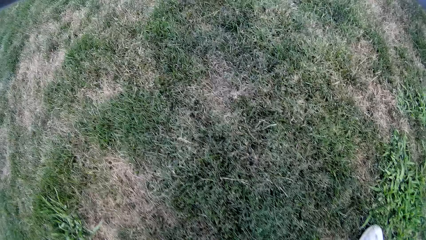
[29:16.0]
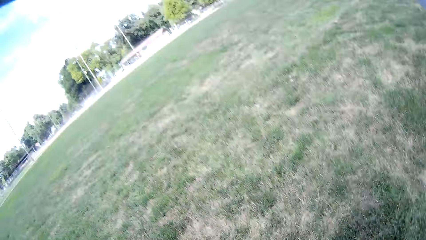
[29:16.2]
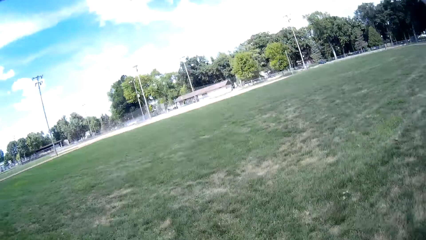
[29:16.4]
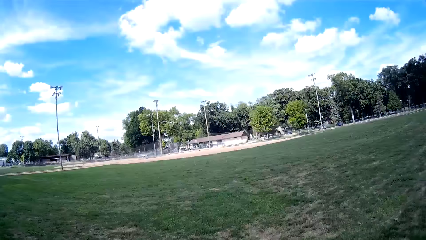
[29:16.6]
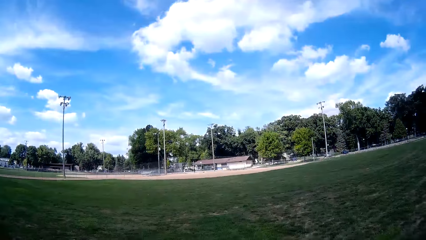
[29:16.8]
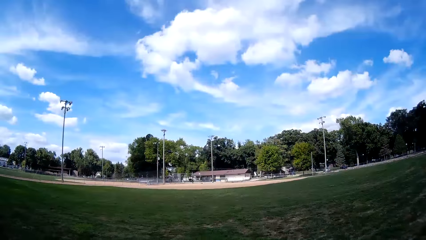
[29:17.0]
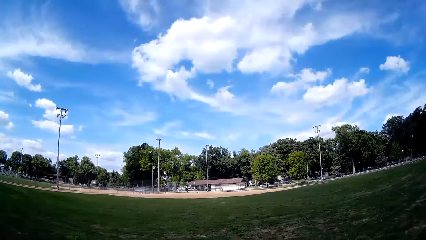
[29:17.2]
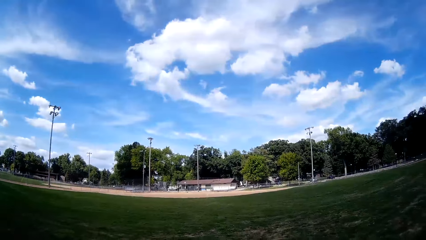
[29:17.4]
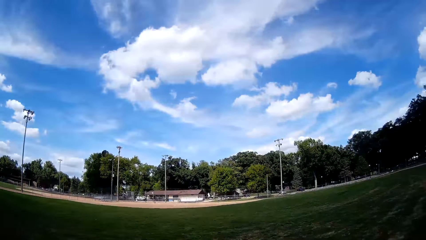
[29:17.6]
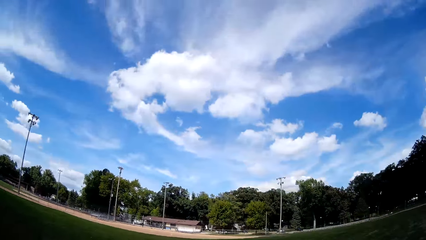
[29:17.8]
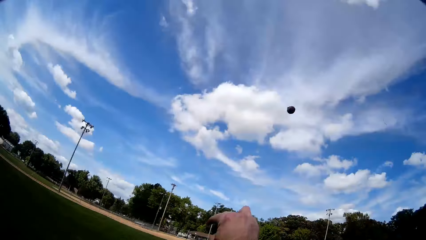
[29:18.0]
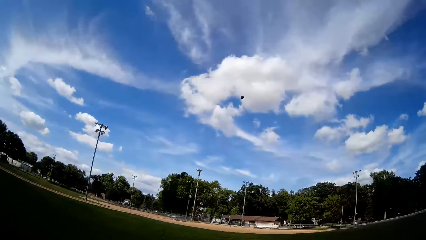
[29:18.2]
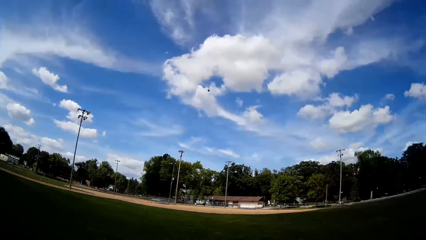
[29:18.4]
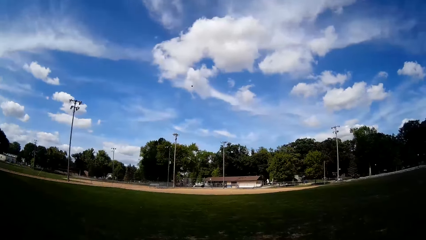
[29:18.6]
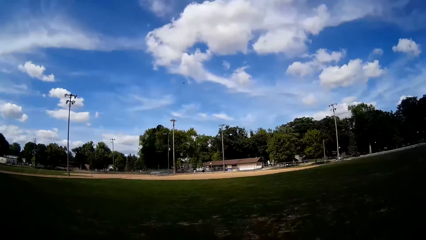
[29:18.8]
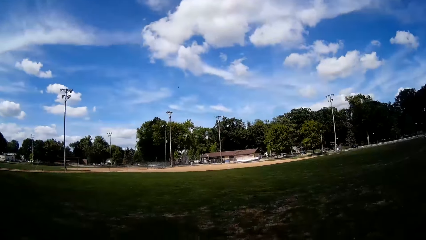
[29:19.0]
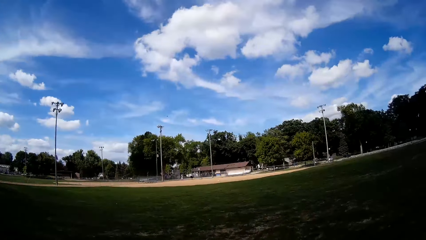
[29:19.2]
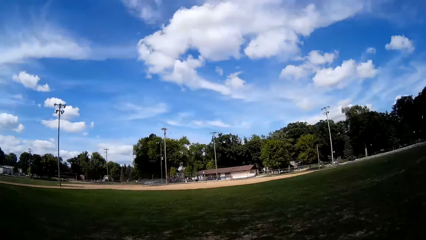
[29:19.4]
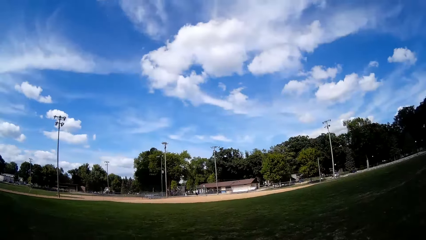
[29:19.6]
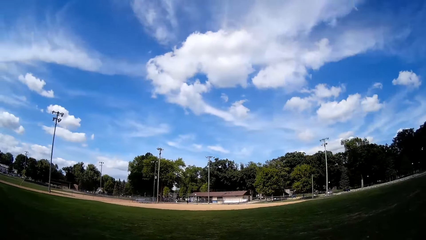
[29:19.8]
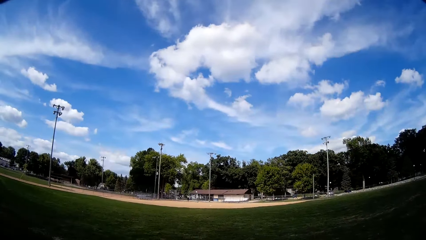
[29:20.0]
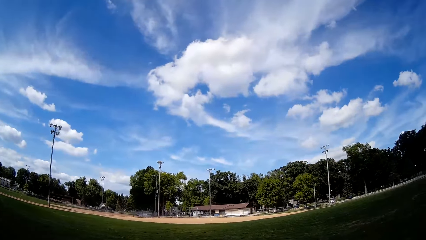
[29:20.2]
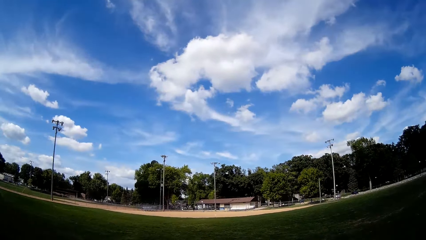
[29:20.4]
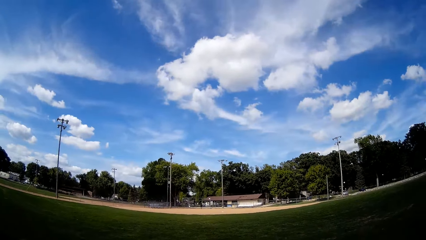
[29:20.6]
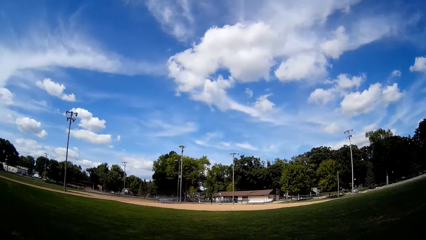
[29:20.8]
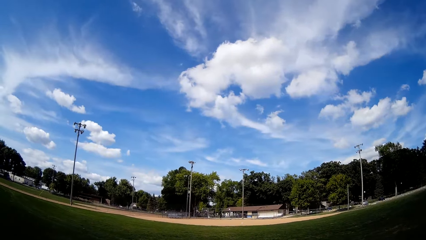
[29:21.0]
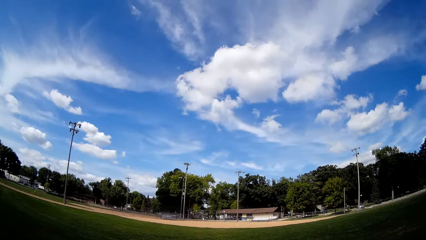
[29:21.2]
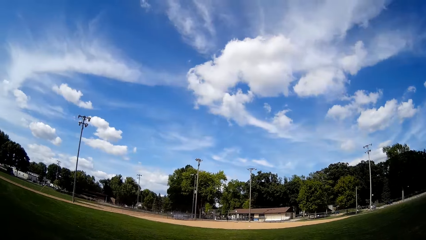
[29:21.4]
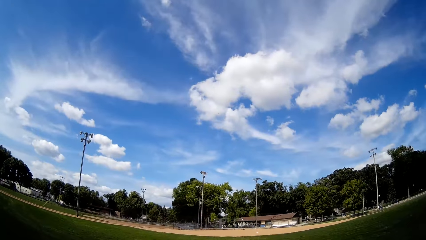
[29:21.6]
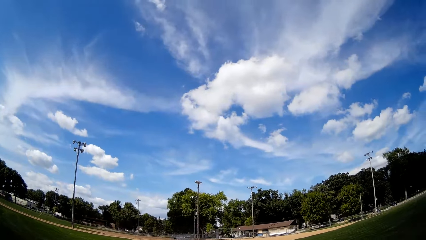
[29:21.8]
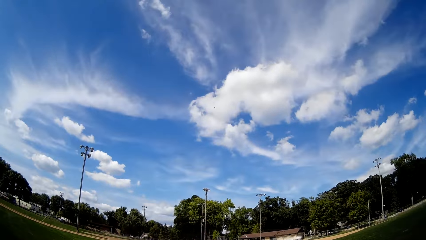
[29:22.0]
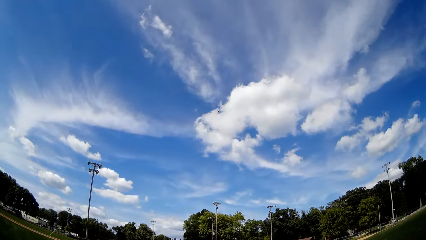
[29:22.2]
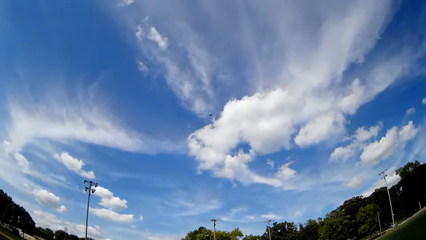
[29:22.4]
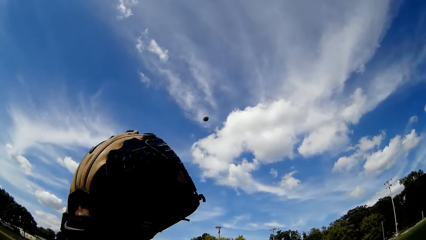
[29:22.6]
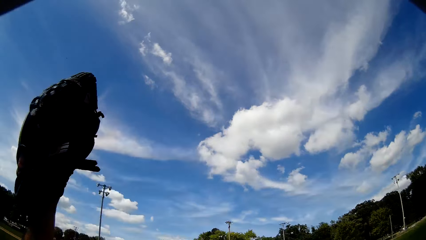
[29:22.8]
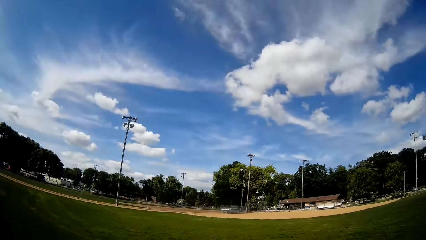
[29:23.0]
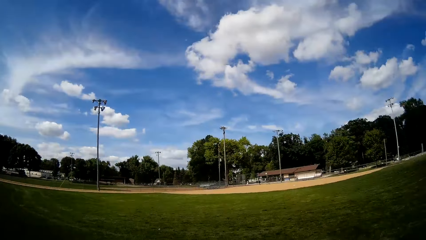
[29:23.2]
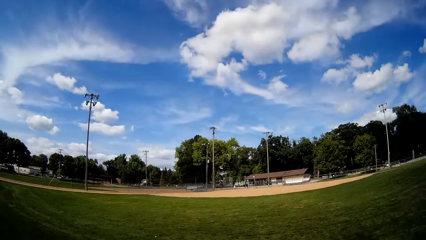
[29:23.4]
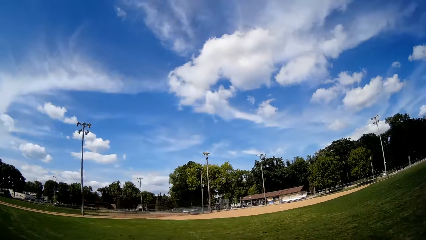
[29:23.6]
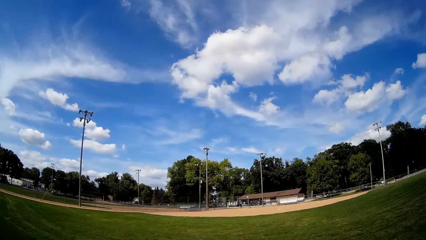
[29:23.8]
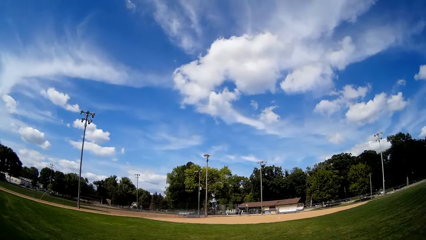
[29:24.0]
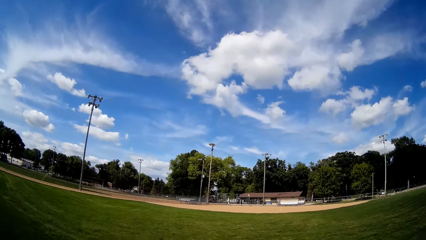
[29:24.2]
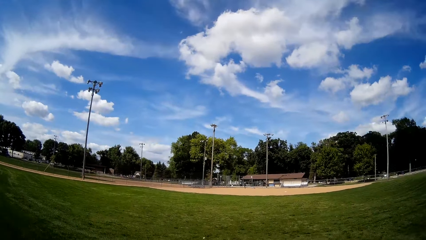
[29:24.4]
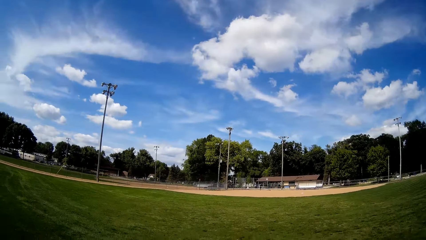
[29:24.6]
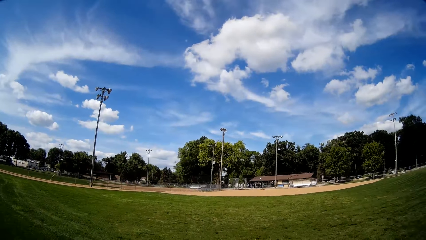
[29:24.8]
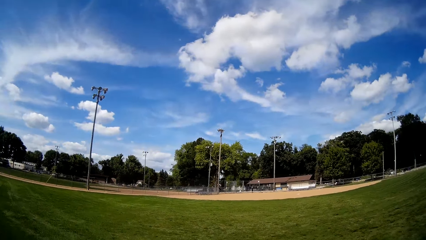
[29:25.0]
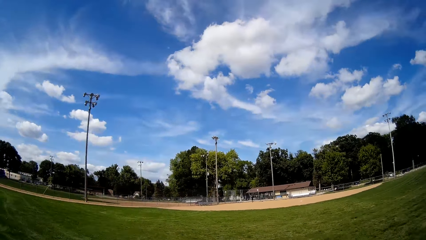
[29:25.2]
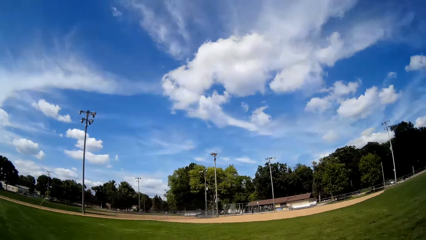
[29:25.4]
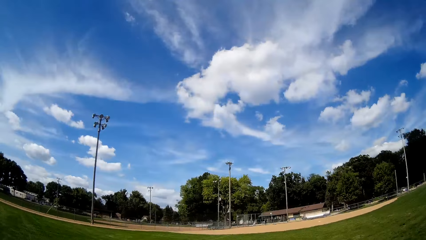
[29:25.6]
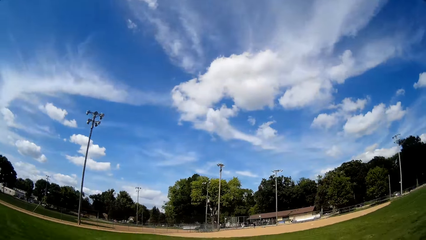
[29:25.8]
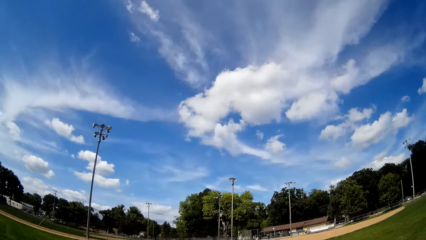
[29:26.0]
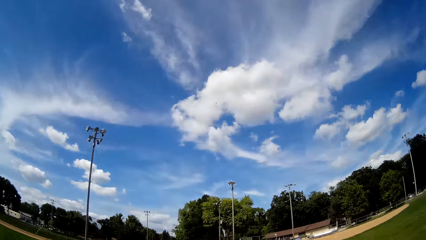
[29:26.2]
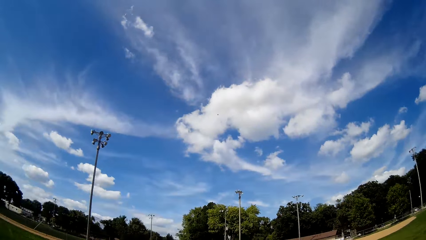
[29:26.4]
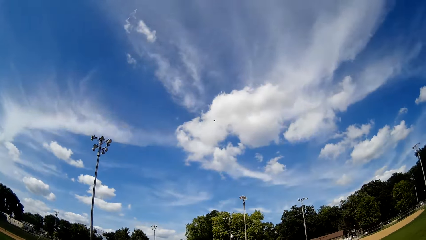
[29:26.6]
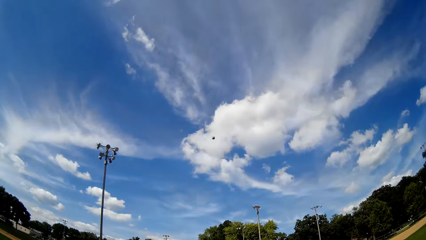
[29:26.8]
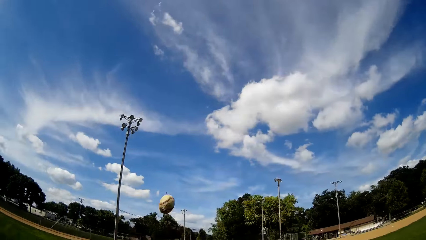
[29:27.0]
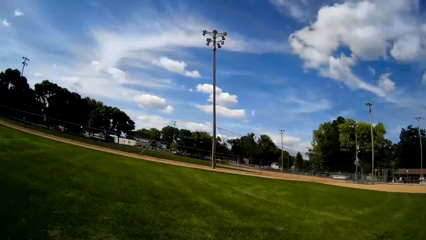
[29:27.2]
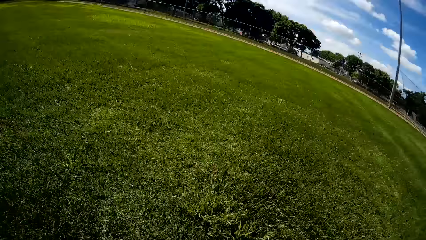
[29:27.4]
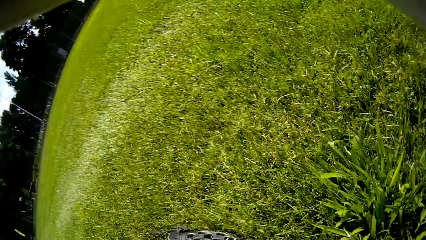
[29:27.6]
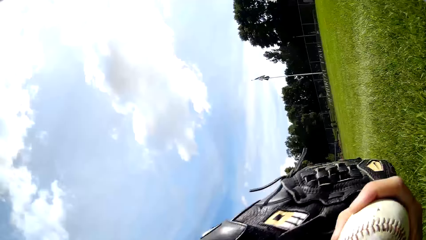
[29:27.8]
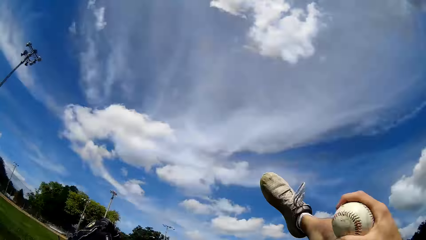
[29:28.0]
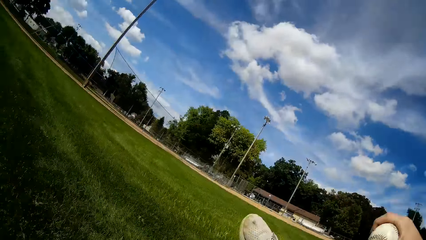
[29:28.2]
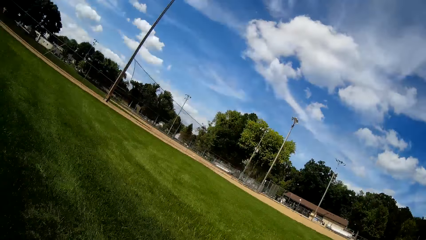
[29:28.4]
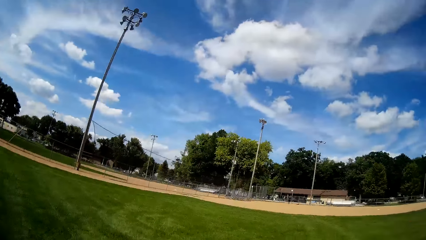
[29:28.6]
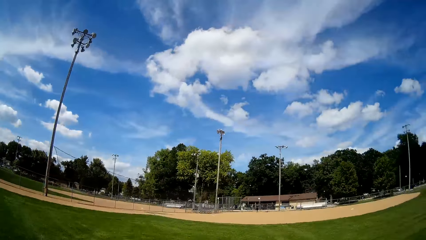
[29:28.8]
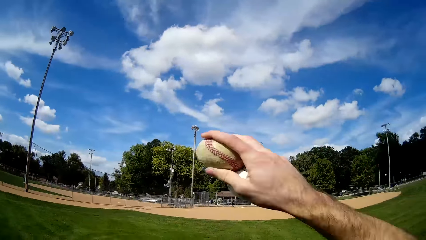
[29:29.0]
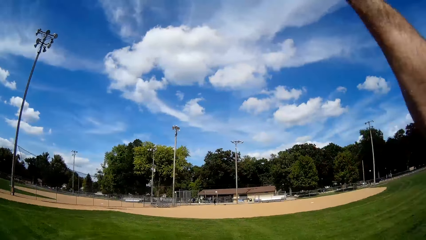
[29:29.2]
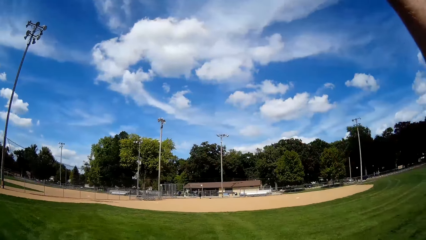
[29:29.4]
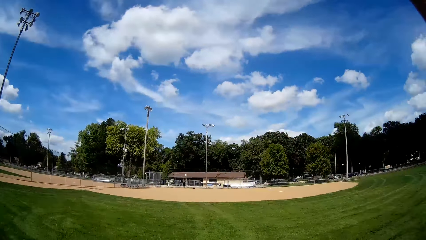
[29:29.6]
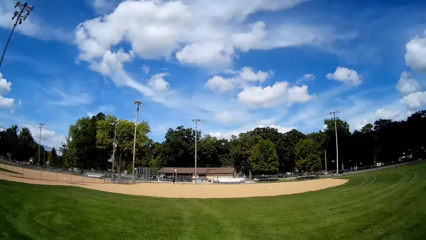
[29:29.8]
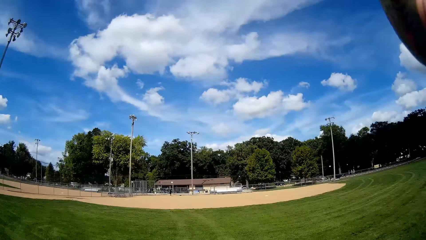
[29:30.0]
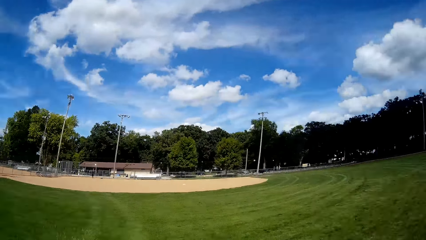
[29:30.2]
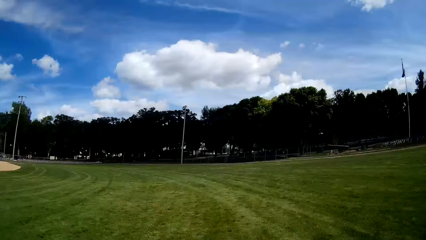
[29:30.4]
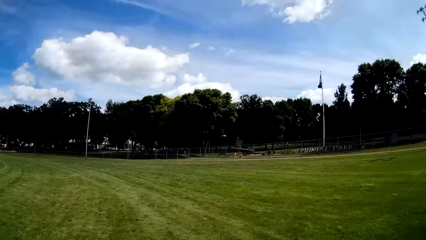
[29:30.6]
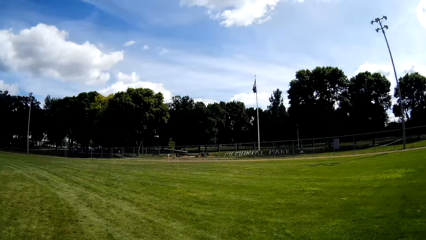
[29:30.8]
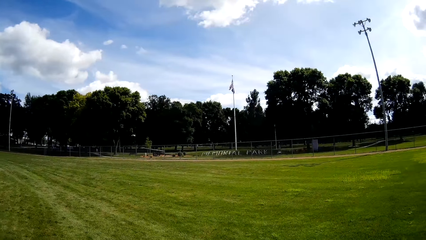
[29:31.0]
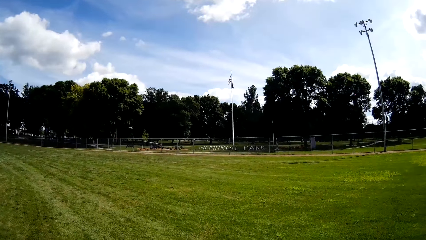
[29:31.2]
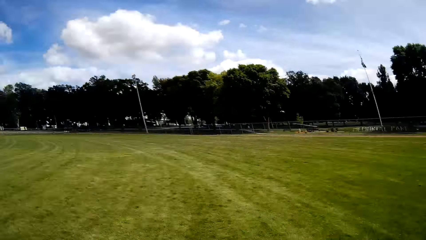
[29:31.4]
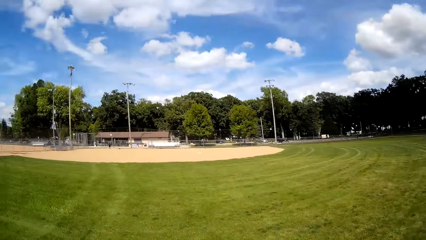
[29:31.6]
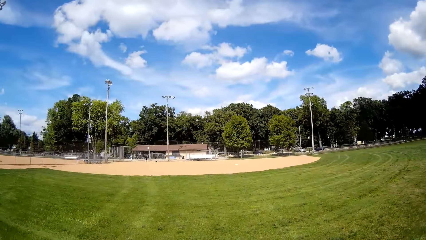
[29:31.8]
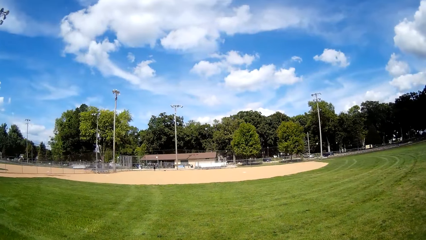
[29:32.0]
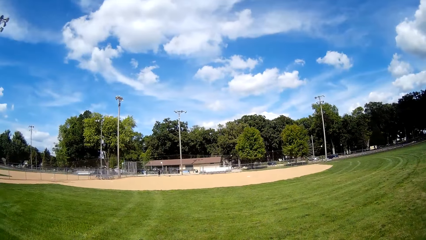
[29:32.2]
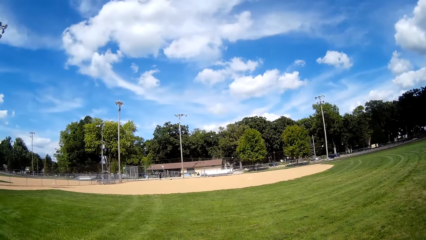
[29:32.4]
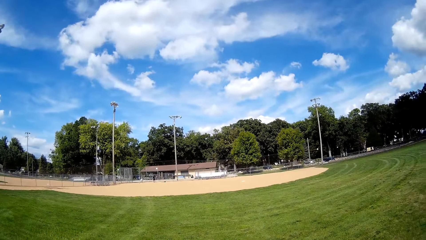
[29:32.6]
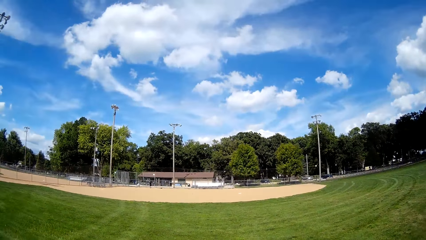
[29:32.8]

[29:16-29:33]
The camera wearer picks up another ball from the ground. He looks downwards and turns upwards. A man walks on the playing field. Another man walks on the playing field. The camera wearer throws back the ball. He runs on the playing field. The first man hits a baseball towards the camera wearer. The camera wearer catches a ball in the baseball glove on his left hand. The first man hits a baseball towards the camera wearer. The camera wearer runs towards another ball. He catches the baseball with a baseball glove, runs on the playing field, and throws the baseball. The first man walks on the playing field. The camera wearer looks around the field.
